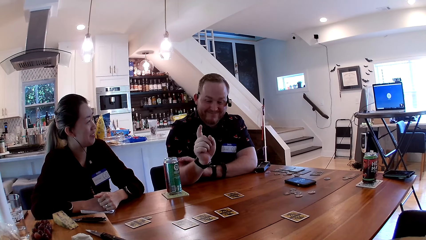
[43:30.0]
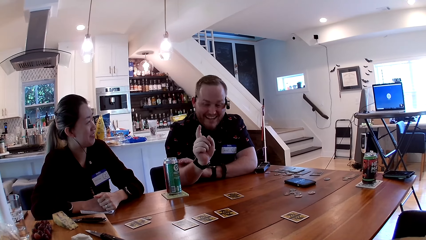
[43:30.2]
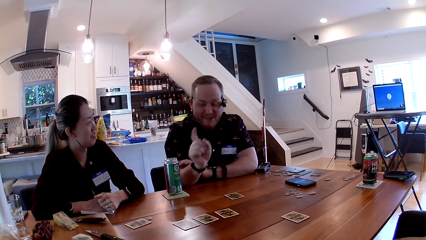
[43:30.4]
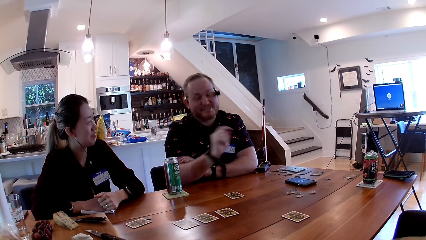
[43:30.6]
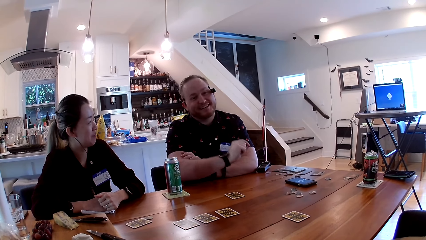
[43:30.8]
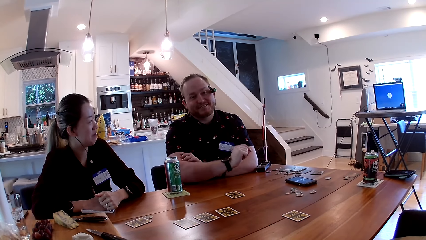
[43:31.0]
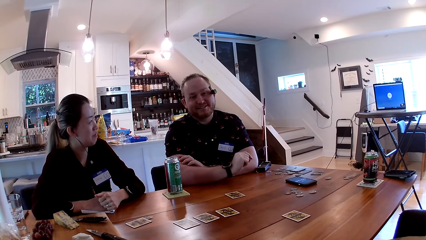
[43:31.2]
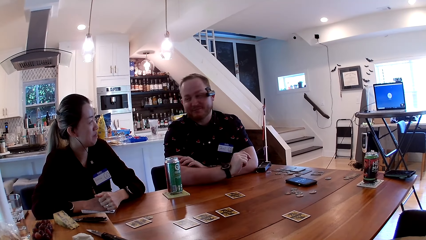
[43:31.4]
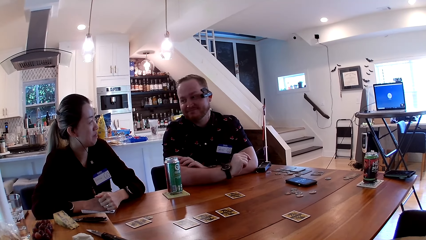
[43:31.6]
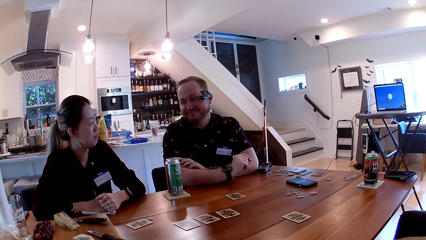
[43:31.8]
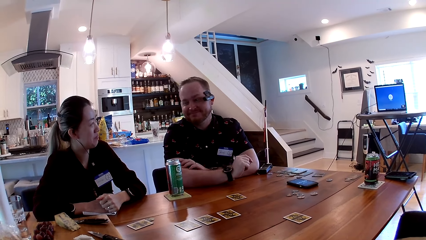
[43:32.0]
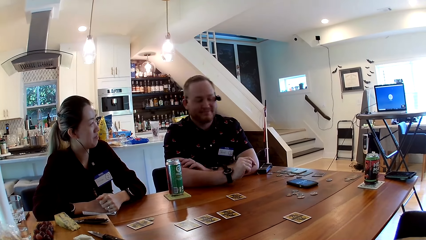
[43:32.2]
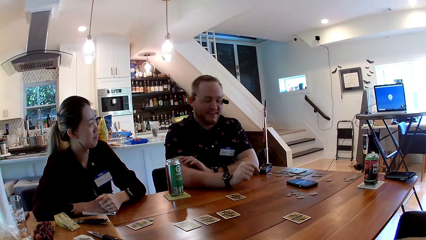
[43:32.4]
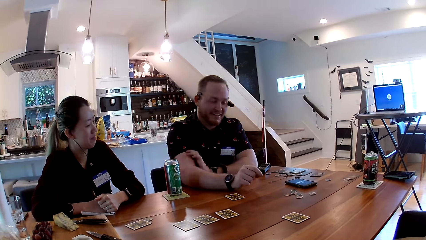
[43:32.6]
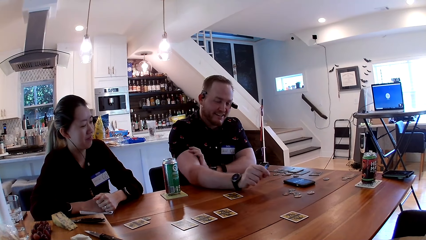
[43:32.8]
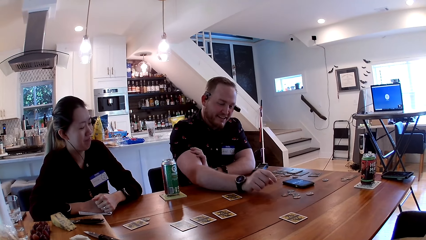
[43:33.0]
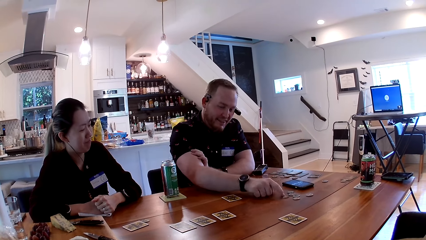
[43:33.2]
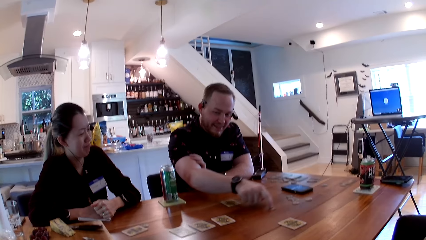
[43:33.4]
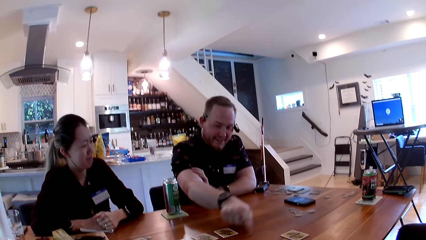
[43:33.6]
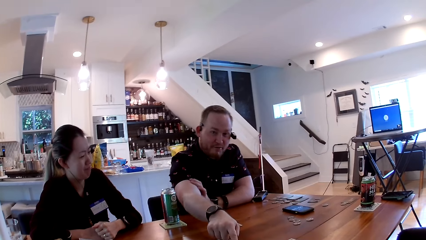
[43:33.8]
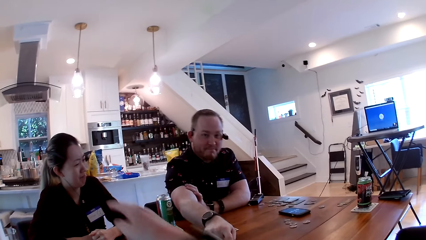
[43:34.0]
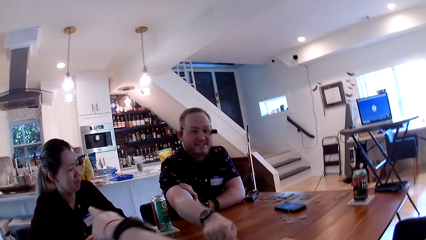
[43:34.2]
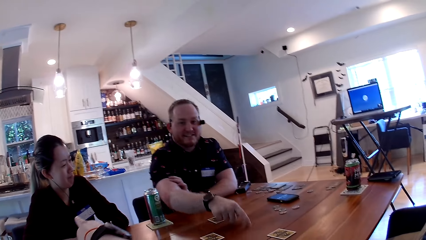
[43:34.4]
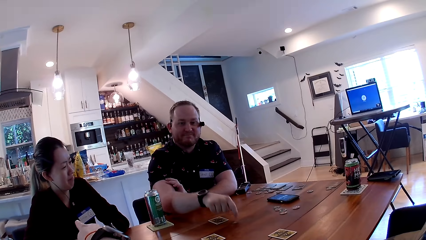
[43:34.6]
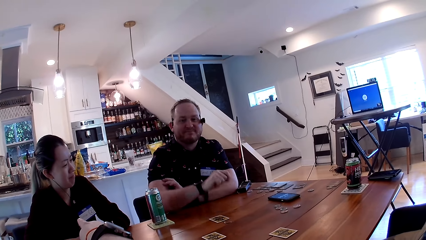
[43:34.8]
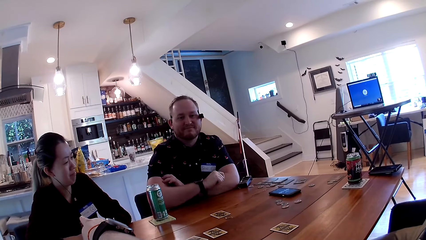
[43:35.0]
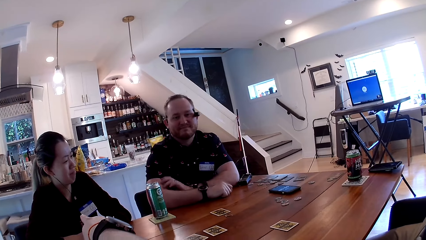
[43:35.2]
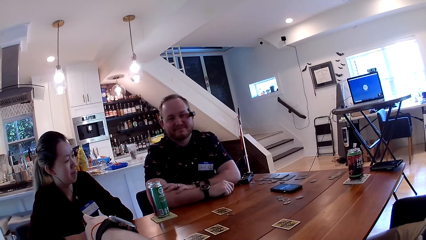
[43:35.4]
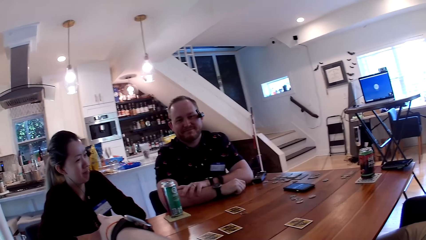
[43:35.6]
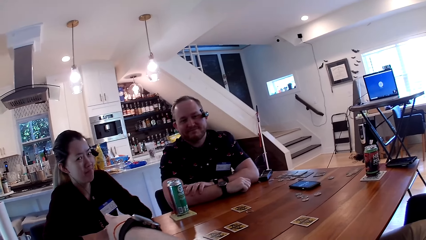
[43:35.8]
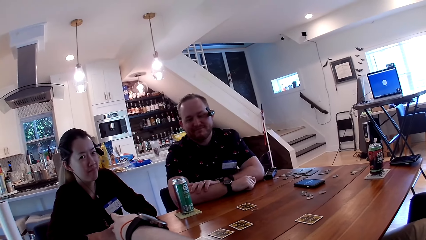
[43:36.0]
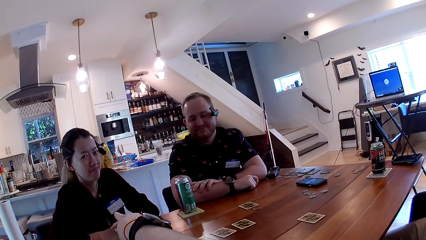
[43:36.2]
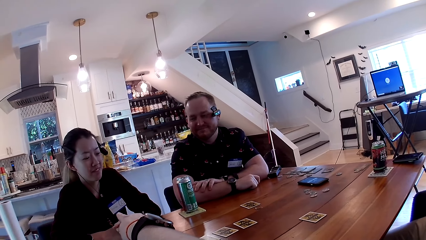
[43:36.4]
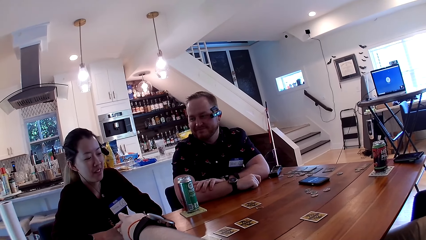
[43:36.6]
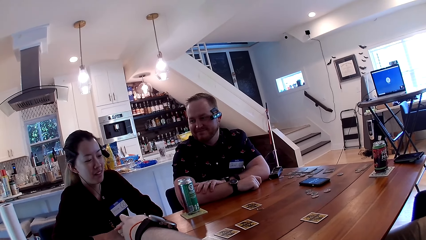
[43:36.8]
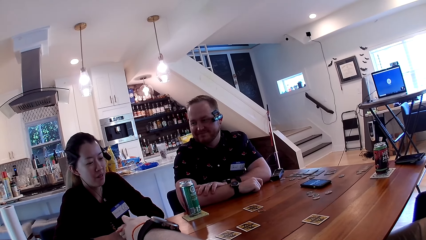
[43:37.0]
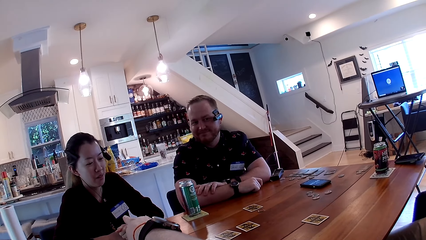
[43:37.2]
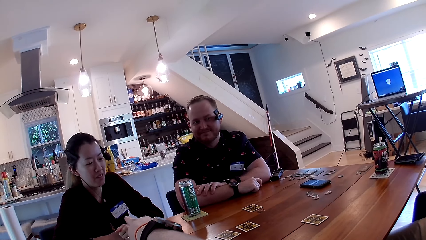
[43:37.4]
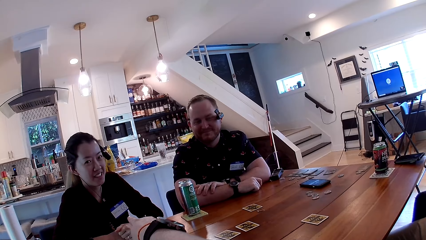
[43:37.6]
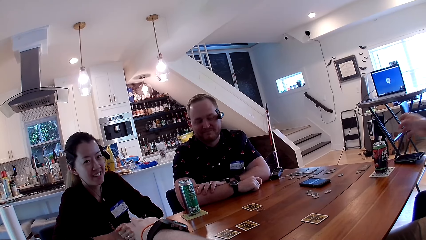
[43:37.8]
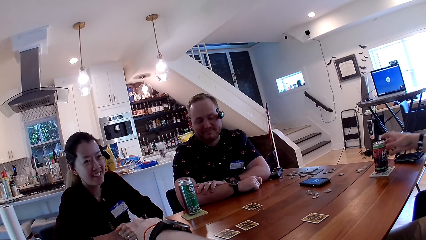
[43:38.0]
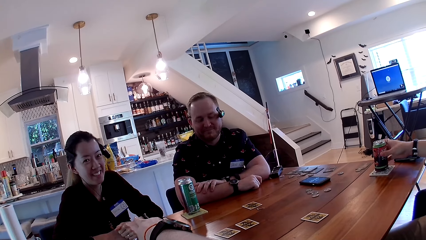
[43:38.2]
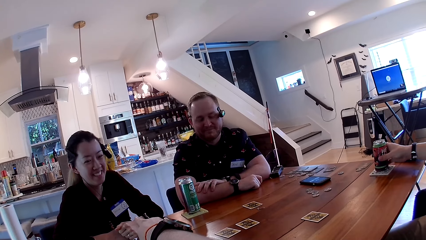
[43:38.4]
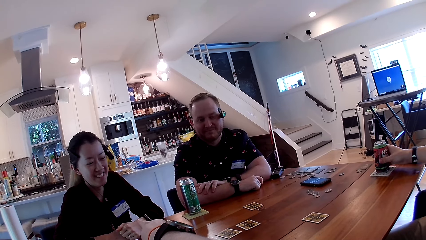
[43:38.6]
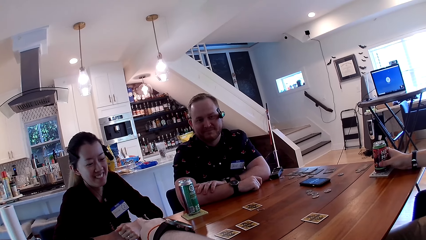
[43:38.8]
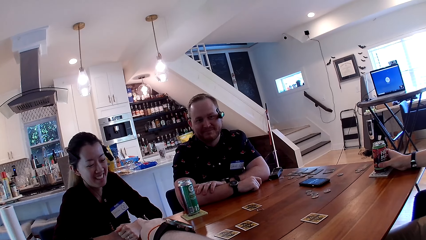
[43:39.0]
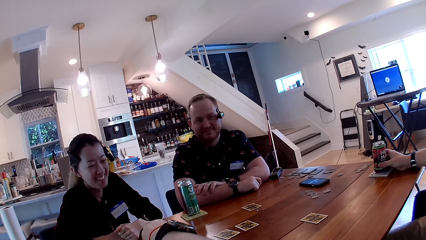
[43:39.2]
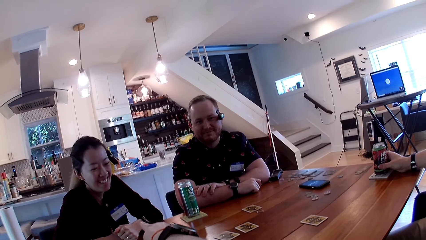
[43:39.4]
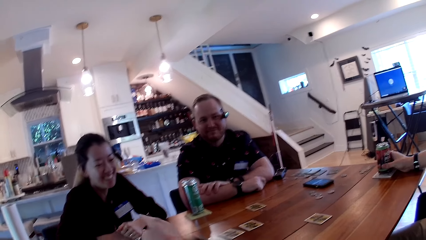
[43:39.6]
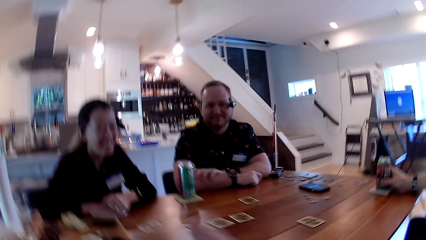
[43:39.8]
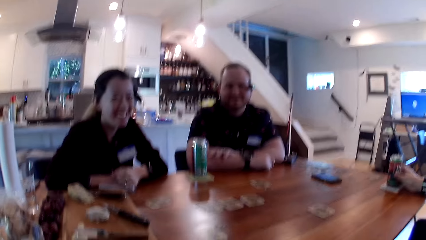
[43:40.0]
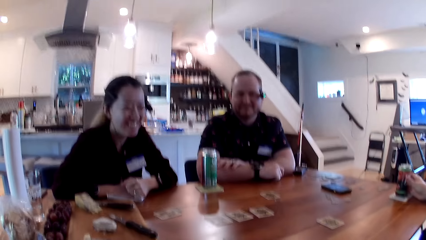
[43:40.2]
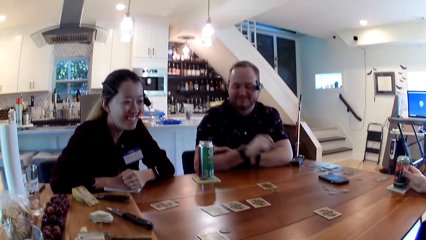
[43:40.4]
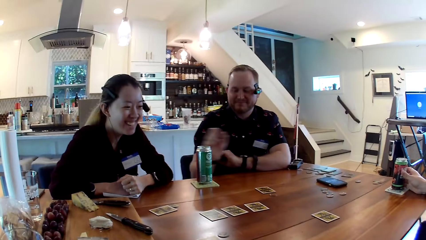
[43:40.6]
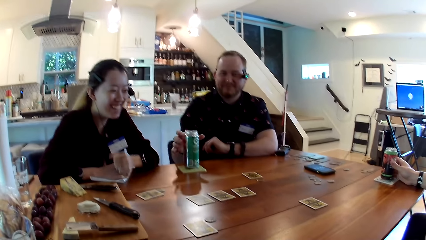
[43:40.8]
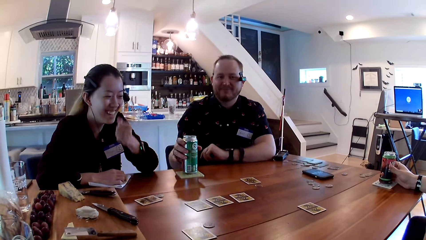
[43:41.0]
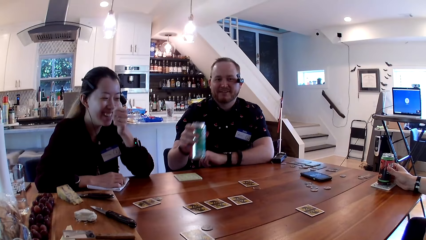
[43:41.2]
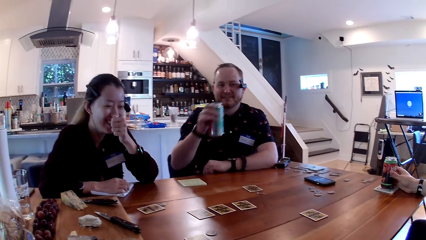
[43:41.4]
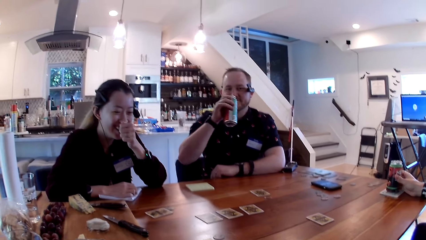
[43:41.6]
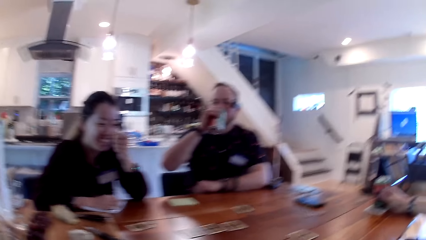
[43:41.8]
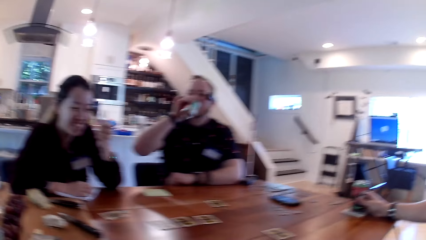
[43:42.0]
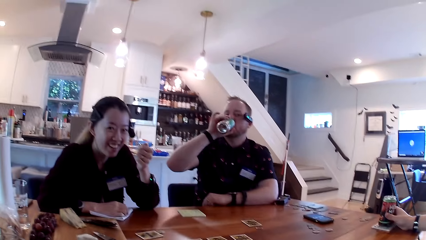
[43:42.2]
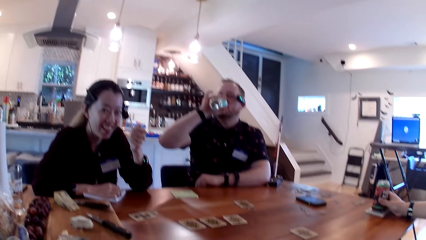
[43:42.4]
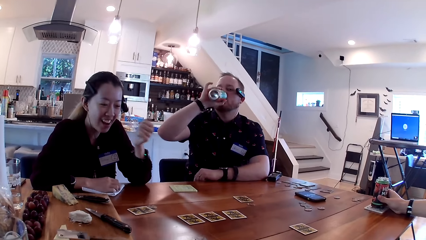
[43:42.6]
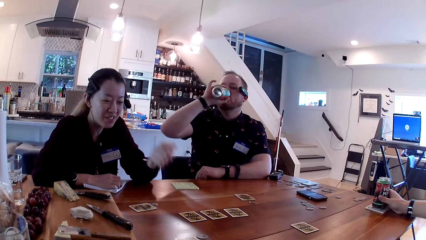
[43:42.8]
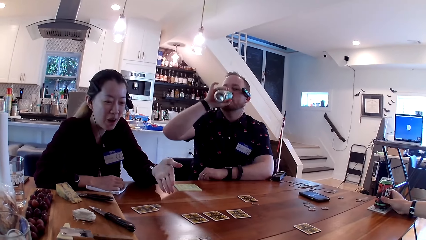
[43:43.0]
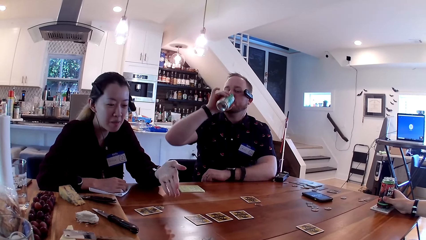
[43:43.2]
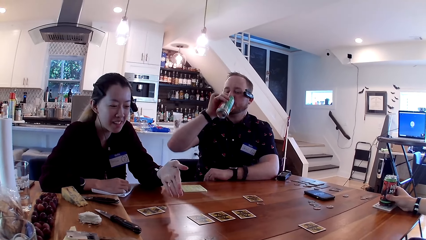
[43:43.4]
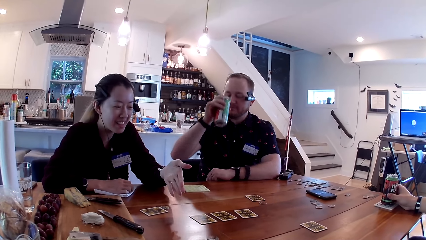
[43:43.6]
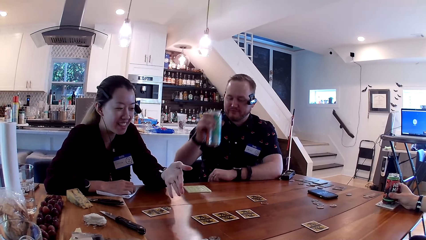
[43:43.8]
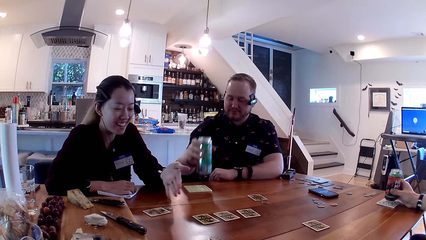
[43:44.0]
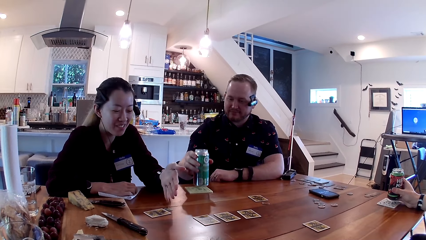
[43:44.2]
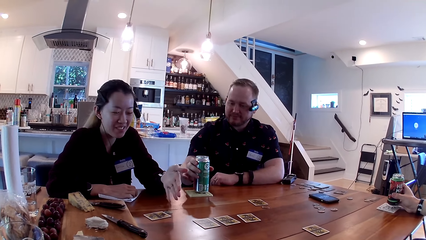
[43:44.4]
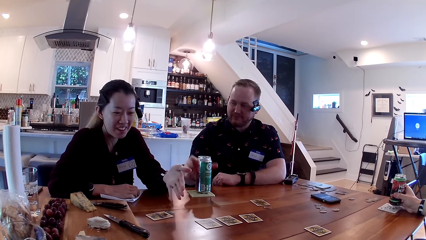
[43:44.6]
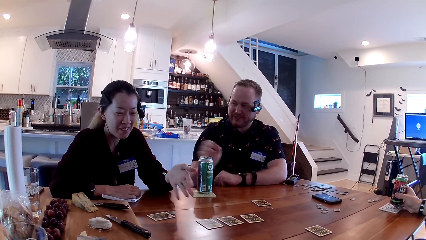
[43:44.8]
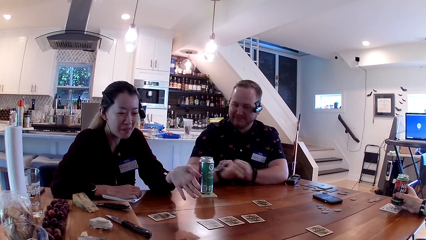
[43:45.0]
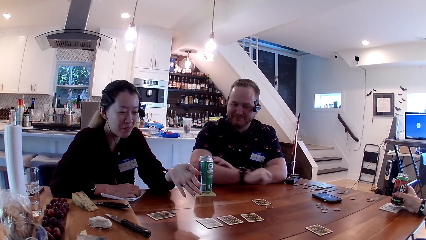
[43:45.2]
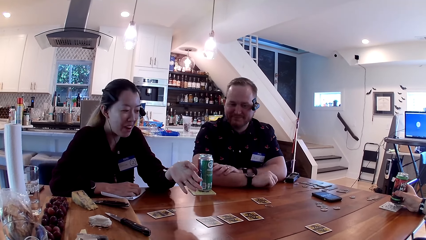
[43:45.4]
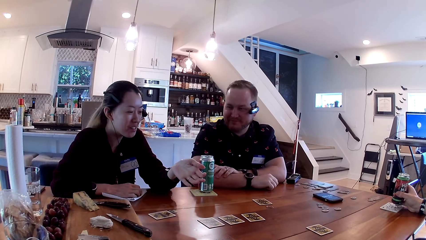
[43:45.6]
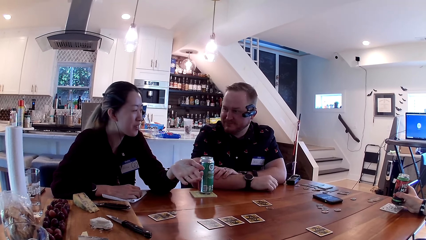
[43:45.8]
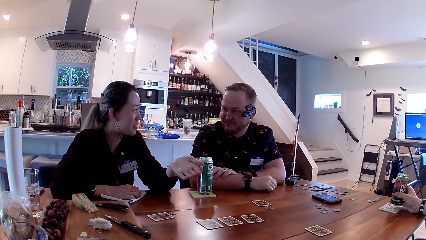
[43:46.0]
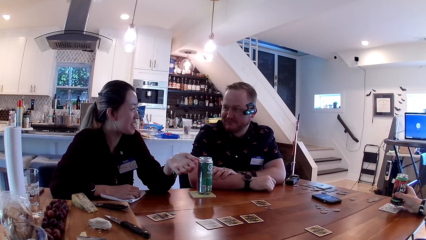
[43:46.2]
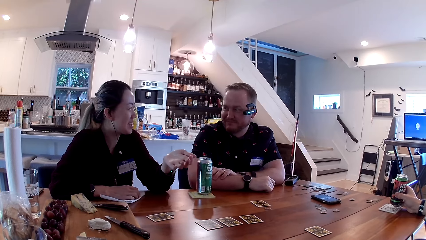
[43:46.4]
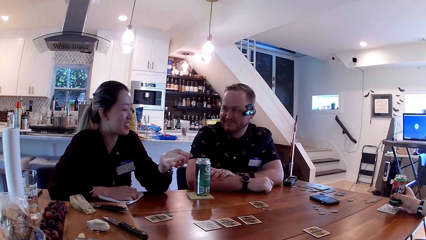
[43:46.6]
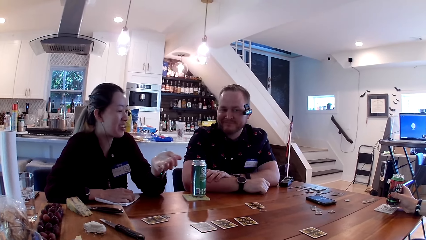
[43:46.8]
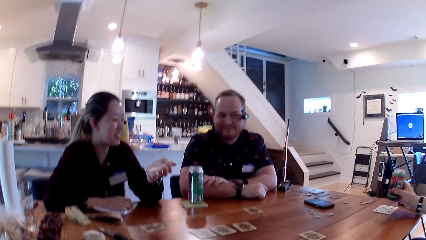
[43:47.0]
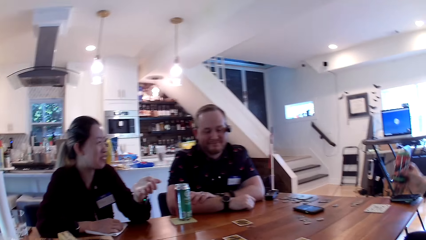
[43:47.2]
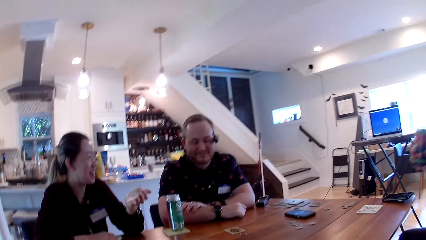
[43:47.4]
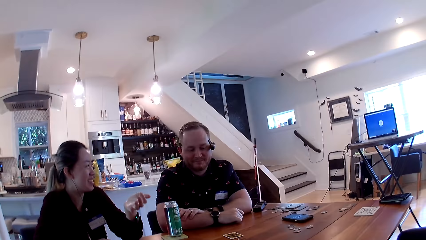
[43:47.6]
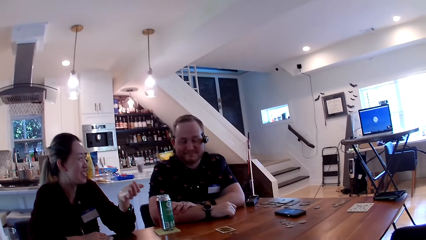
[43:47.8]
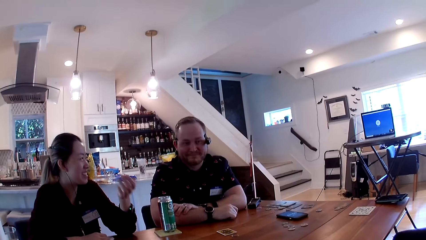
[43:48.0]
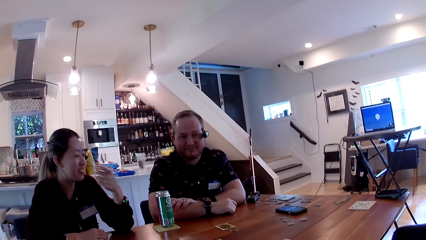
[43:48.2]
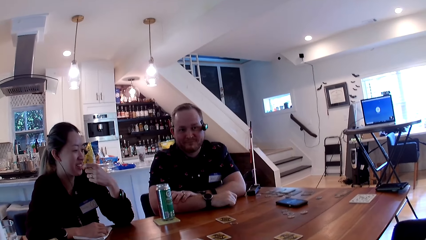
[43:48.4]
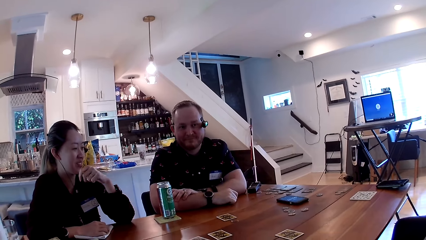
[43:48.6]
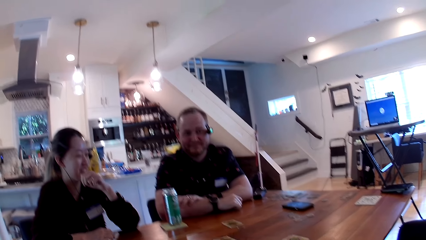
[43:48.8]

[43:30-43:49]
A man moves a coin on the table with his right hand and talks to colleagues. The camera wearer talks to a woman. The woman responds. Another man holds a can of soda on a coaster on the table in his right hand. The camera wearer talks to colleagues. The first man picks up a can of soda from the coaster on the table with his right hand. He drinks from the can of soda in his right hand. The woman talks to colleagues. The first man places the can of soda in his right hand on the coaster. The other man lifts the can of soda from the coaster on the table with his right hand. He picks up the can of soda in his right hand.
